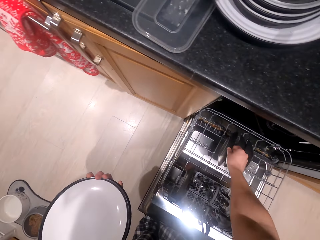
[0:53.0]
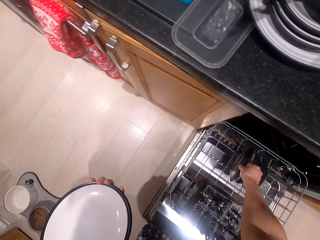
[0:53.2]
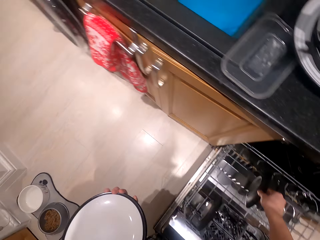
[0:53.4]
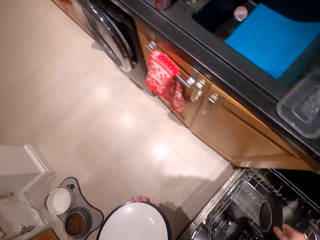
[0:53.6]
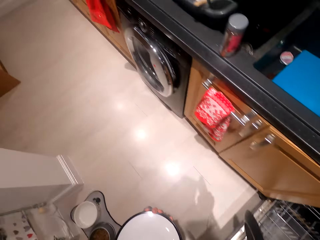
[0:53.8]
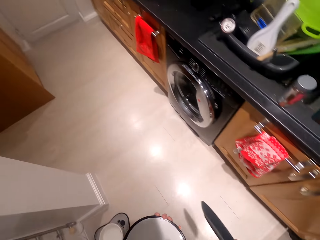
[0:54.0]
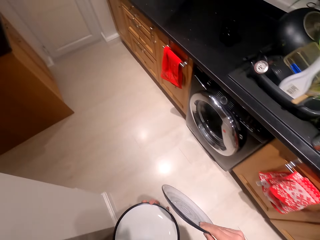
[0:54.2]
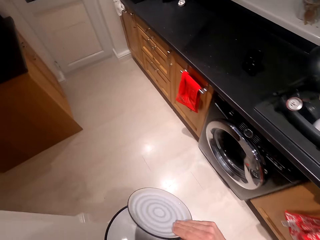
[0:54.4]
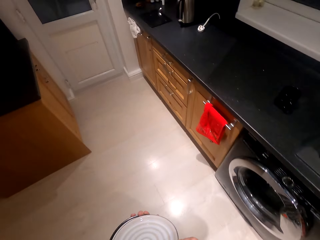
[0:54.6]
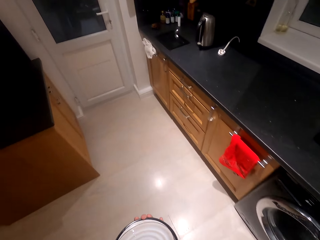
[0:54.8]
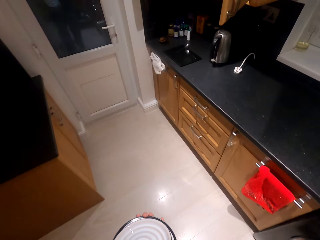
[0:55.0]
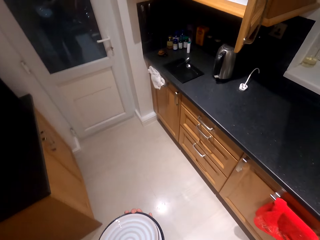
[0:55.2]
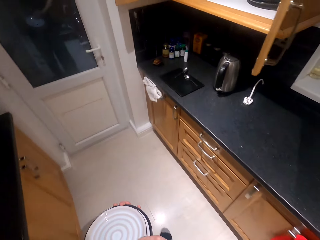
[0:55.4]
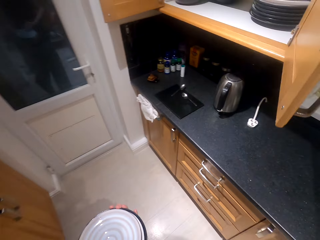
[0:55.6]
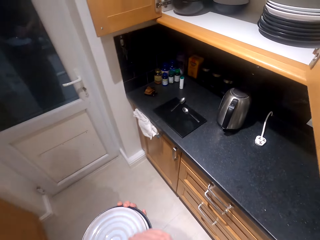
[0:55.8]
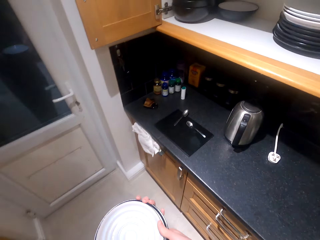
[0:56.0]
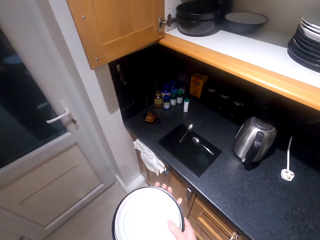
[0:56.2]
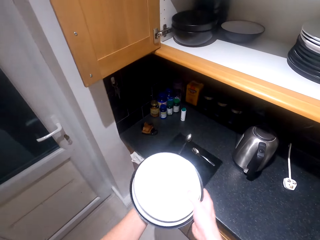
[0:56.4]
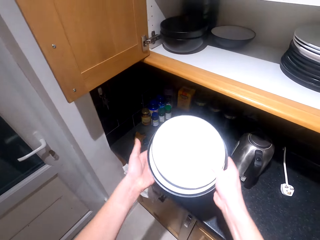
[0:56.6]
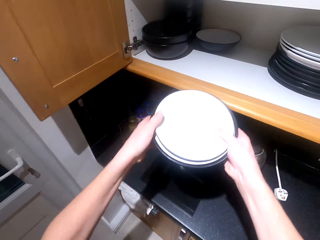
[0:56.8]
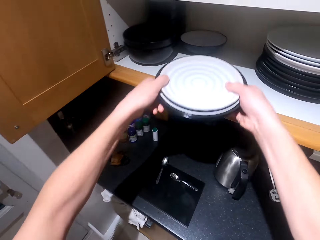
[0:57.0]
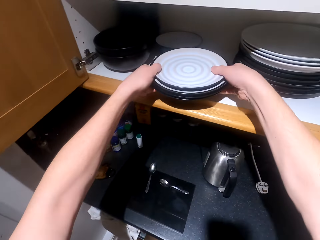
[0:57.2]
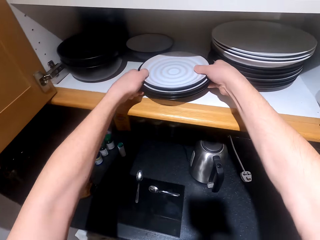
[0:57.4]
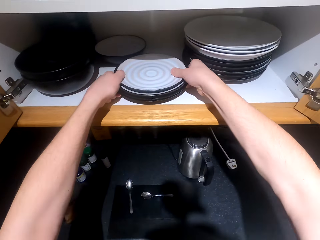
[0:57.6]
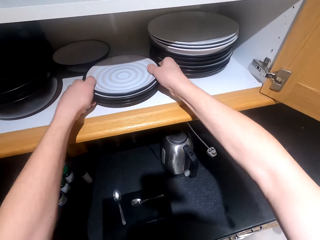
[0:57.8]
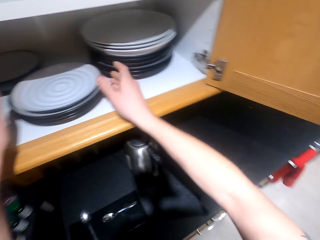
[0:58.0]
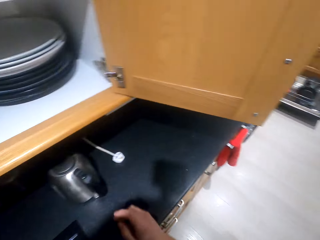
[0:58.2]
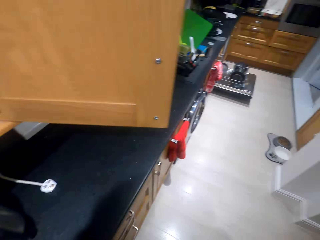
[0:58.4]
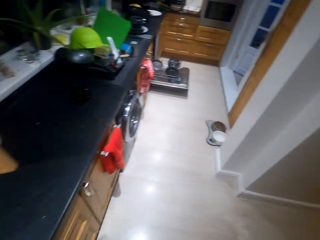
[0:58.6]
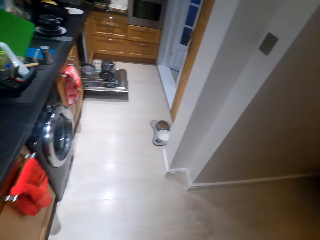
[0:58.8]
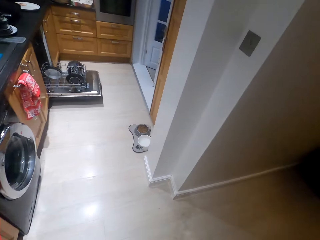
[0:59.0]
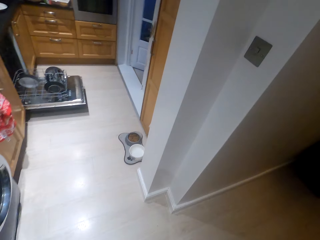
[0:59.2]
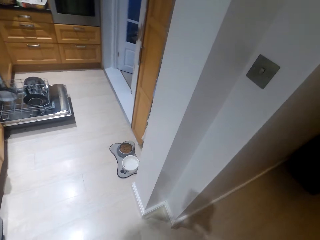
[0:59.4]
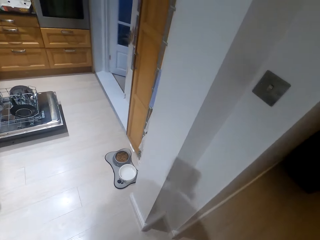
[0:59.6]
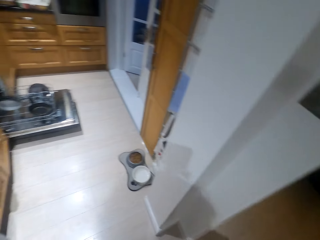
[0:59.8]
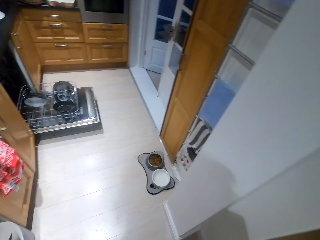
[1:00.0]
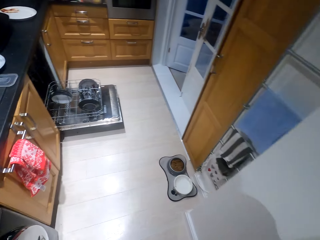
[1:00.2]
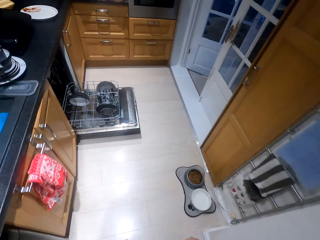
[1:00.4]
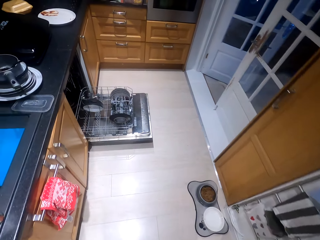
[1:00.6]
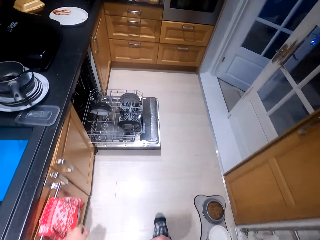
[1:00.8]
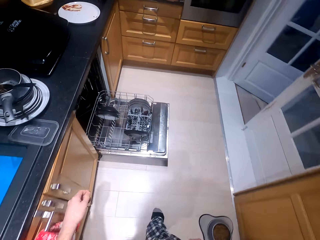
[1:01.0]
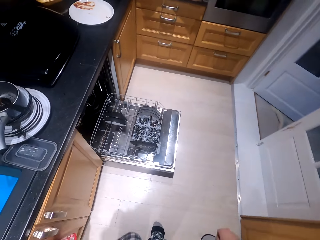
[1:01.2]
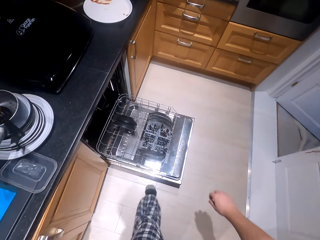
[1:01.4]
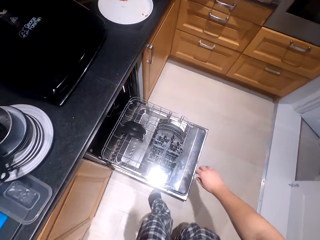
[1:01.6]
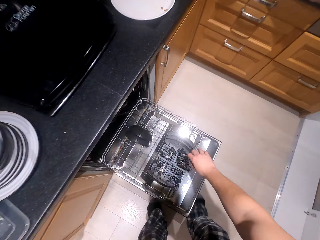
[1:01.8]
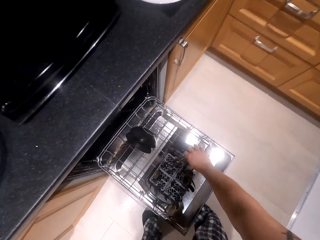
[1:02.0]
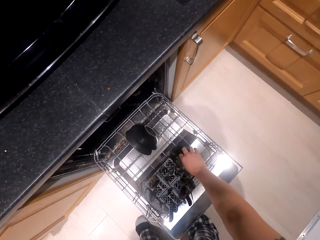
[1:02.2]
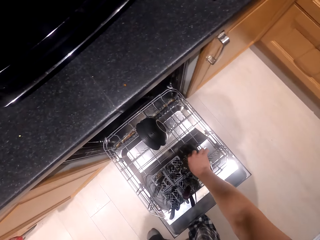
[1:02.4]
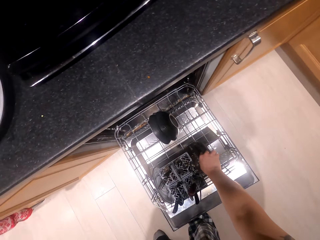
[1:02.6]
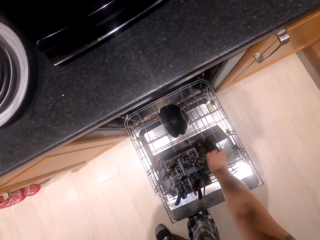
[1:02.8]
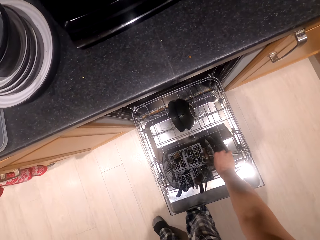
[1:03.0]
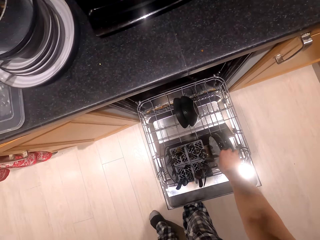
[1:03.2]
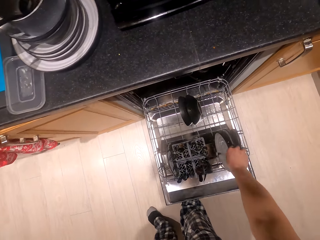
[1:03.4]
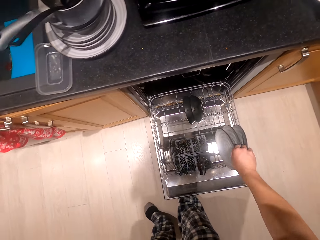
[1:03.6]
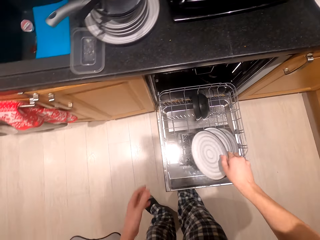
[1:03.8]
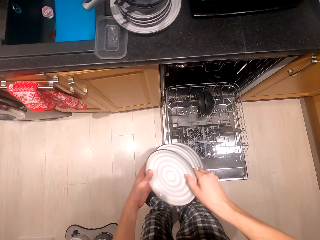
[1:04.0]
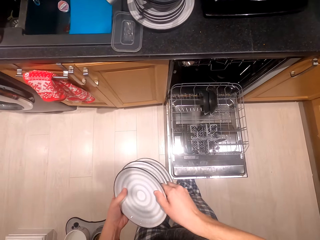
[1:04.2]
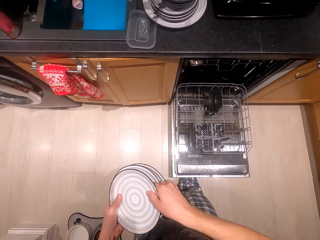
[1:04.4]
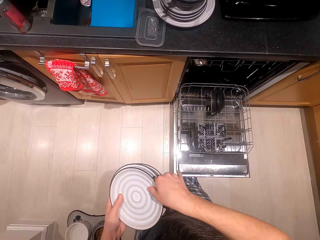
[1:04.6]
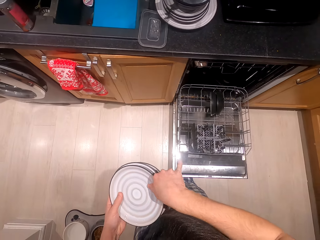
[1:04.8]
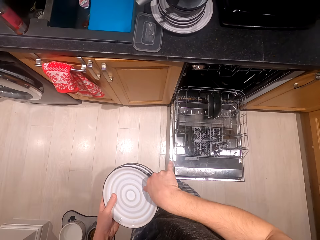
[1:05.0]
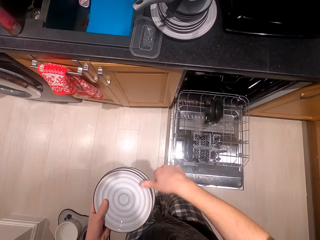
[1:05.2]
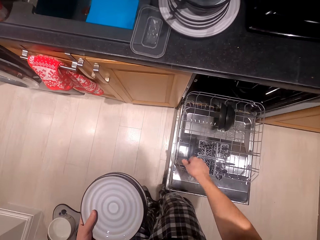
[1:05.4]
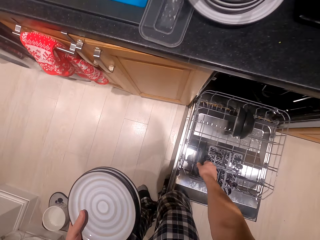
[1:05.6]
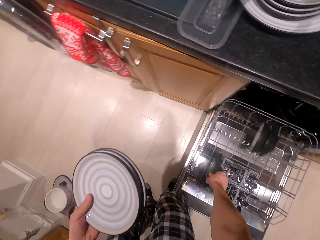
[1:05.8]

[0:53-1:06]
The camera wearer walks. They put the plates in the cabinet. They walk. They pick up the plates from the lower rack.

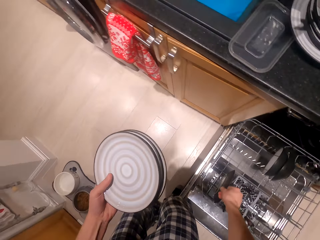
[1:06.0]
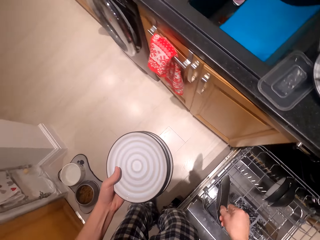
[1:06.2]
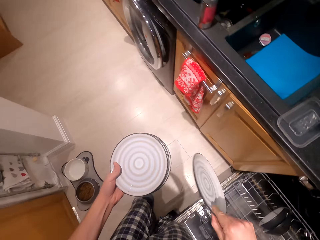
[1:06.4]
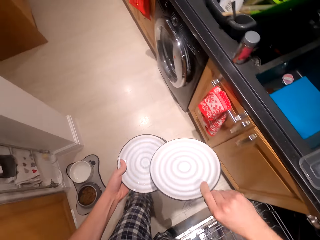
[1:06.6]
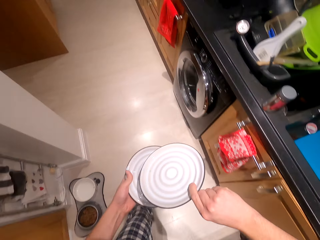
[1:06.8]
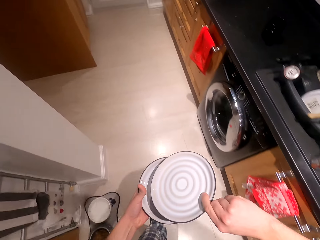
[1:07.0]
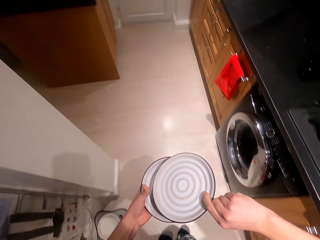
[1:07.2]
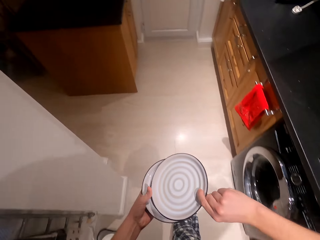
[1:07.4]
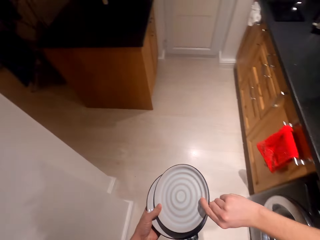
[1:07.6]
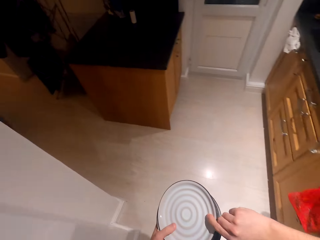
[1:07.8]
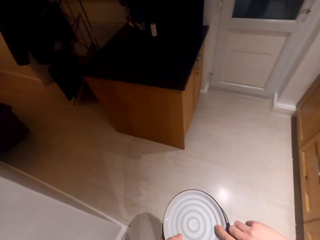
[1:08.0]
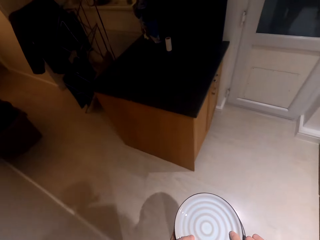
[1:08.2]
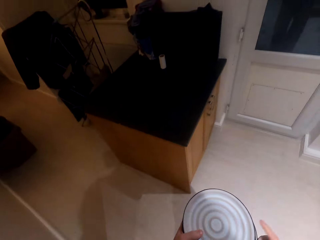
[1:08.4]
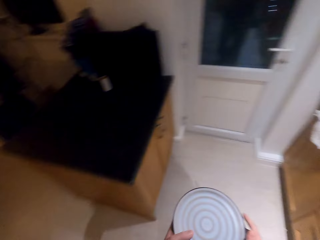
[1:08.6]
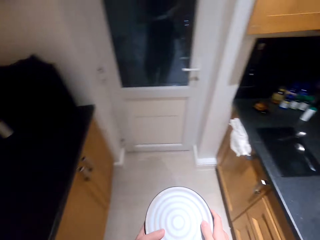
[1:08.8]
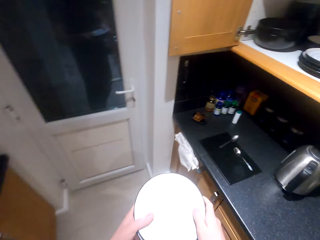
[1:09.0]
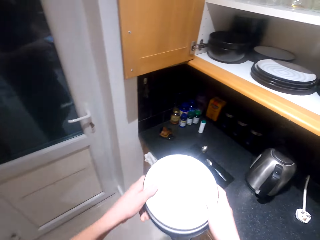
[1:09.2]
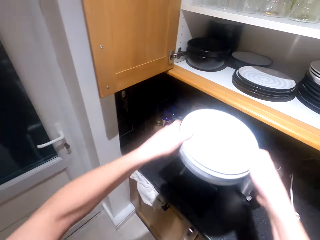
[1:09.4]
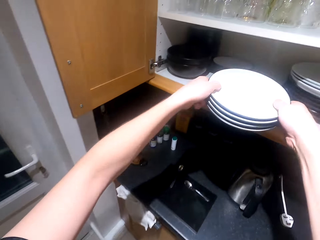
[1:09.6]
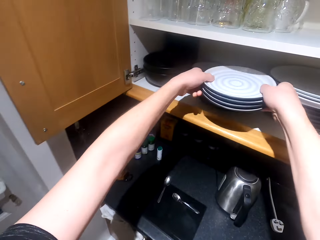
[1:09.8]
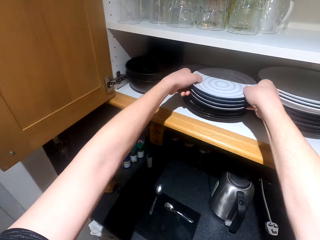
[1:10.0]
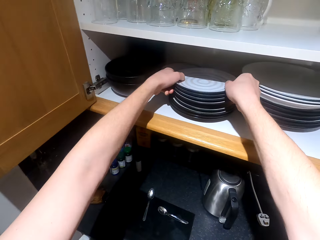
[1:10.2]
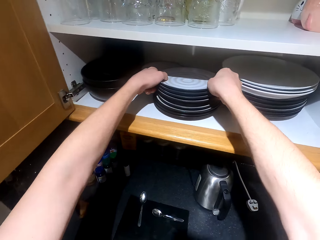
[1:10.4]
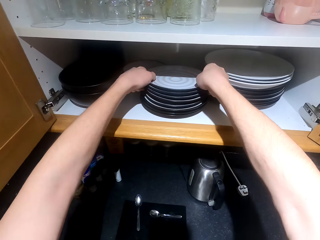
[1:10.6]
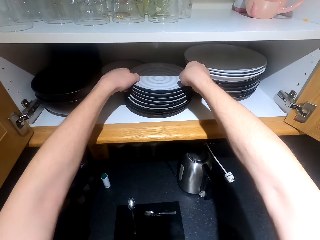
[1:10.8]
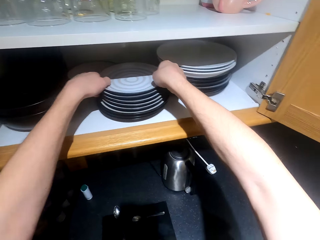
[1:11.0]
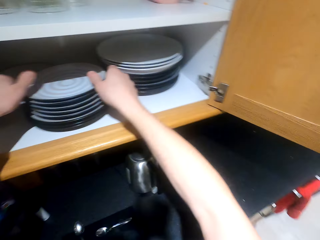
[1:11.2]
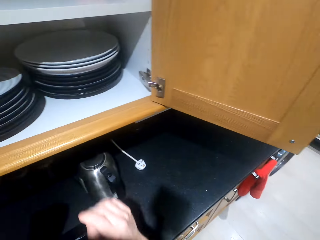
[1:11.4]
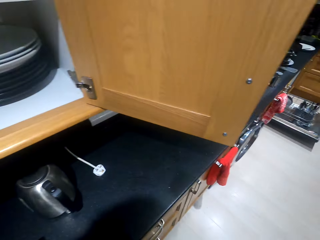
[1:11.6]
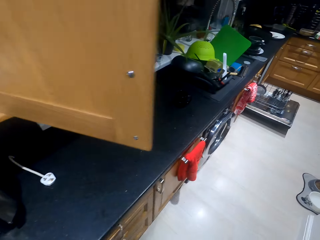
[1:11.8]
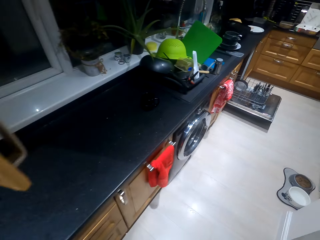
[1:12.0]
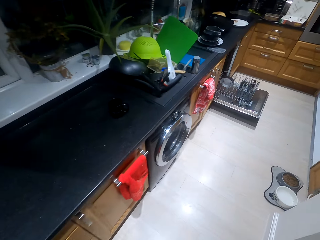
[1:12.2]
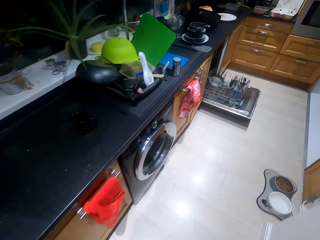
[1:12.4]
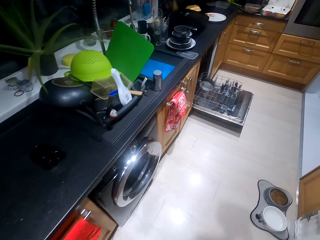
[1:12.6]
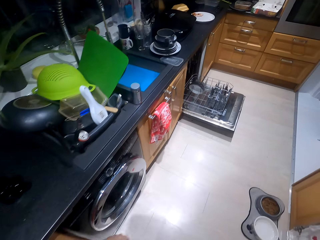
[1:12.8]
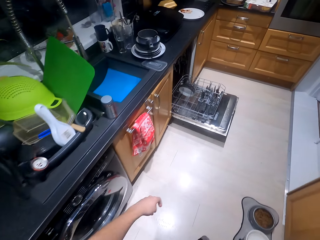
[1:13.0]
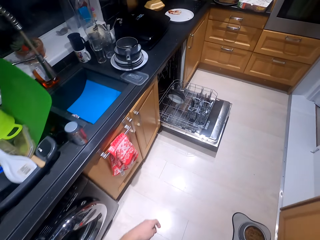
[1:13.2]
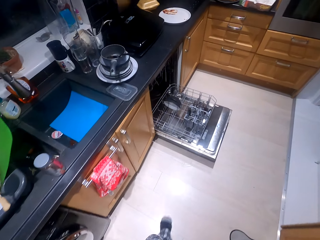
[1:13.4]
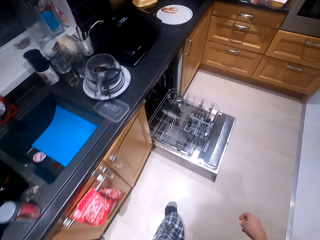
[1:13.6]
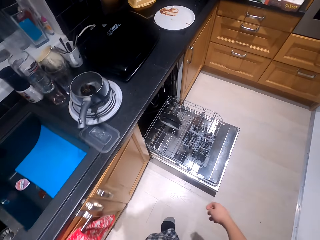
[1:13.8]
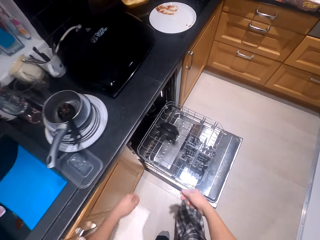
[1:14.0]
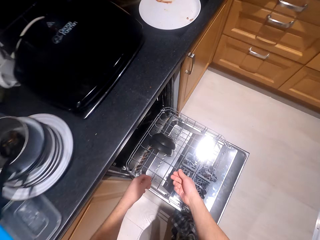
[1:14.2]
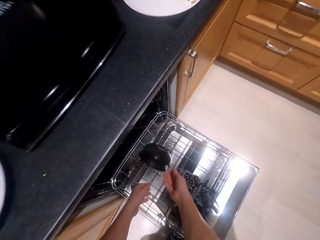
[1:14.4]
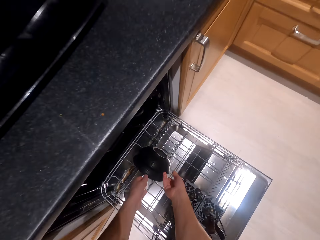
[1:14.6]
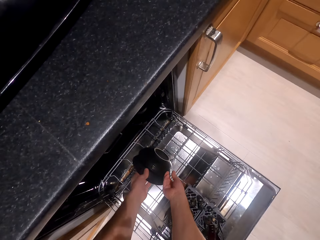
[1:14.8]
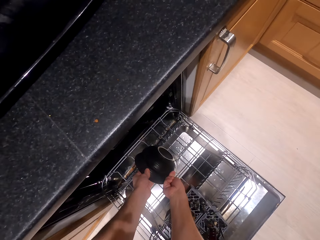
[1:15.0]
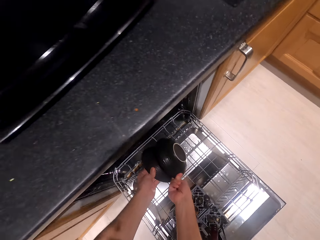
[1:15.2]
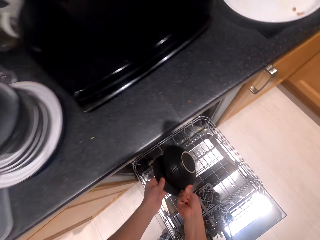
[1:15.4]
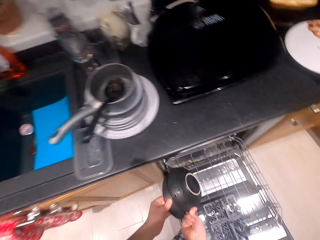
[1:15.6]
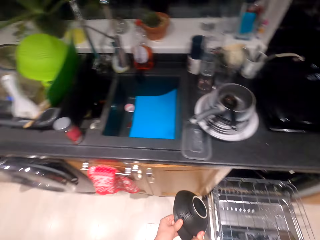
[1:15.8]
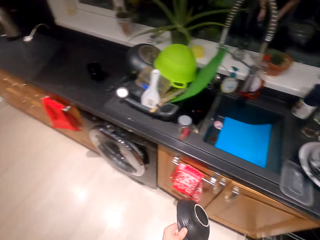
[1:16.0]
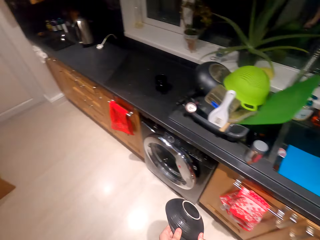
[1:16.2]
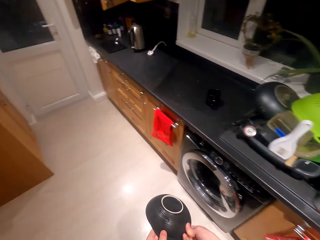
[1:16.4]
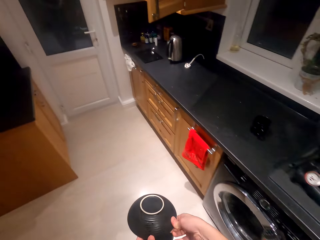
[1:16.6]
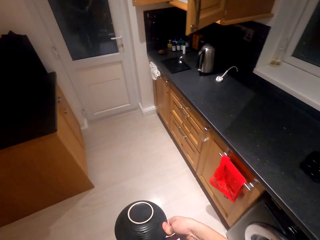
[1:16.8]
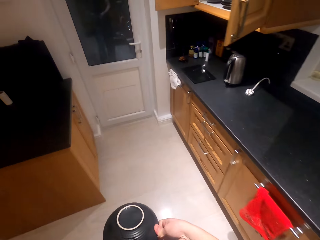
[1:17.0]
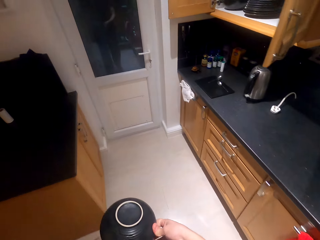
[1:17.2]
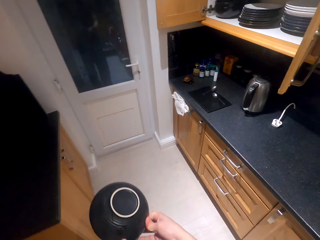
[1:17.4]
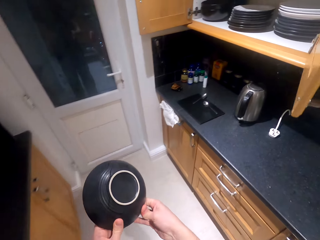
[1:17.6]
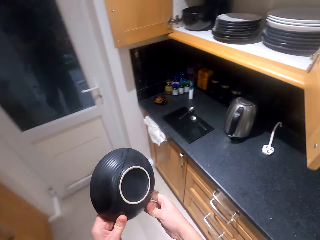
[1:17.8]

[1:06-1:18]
The camera wearer walks. They put the plates in the cabinet. They walk. They pick up the plates from the lower rack. They walk.
